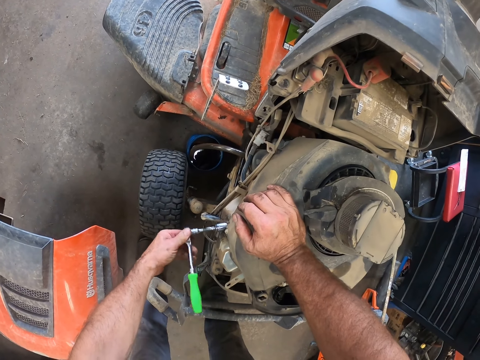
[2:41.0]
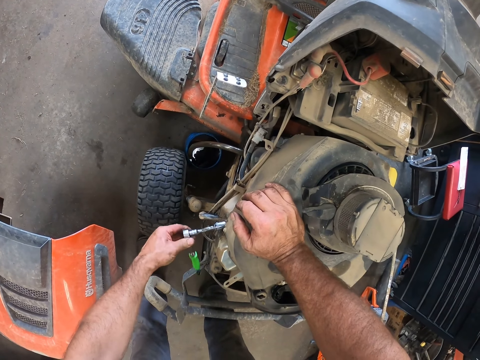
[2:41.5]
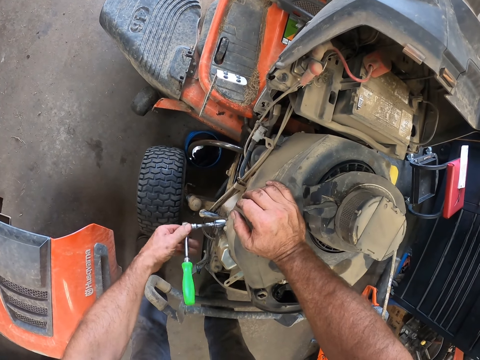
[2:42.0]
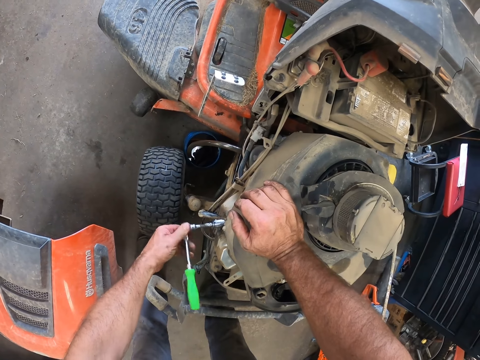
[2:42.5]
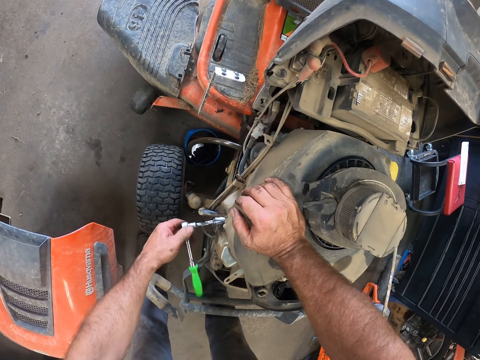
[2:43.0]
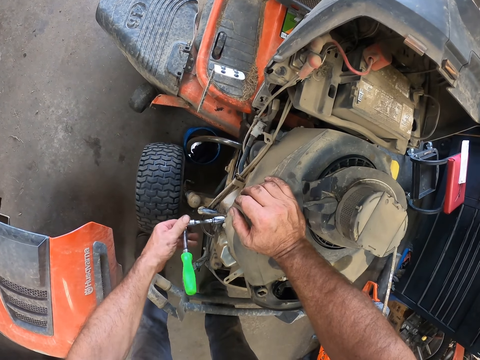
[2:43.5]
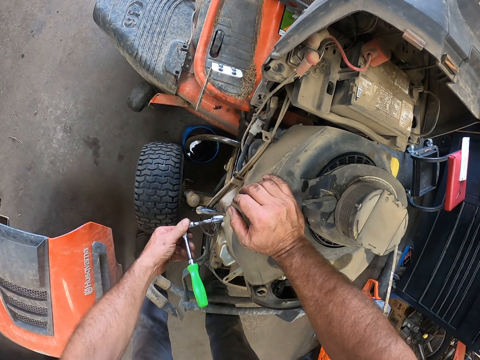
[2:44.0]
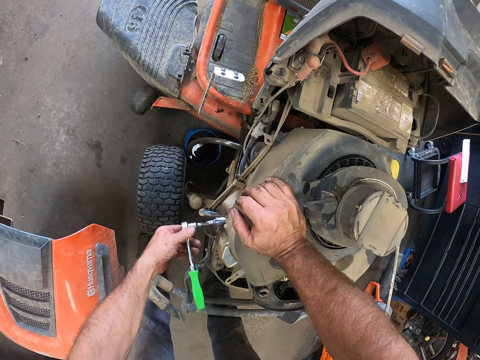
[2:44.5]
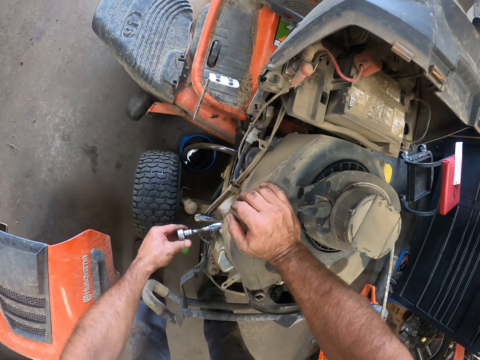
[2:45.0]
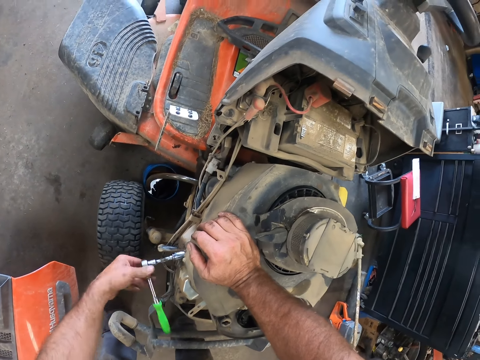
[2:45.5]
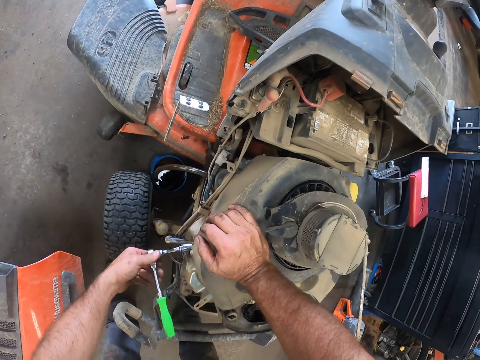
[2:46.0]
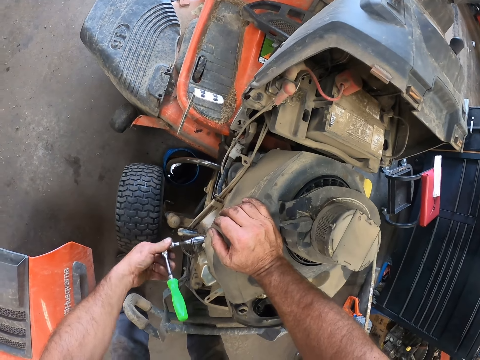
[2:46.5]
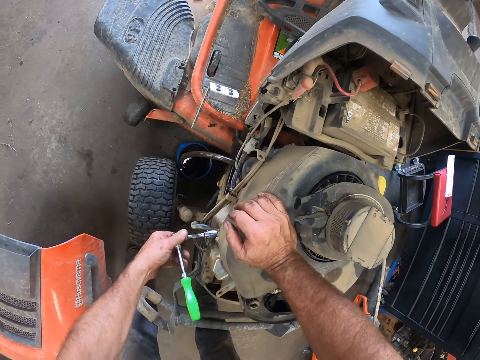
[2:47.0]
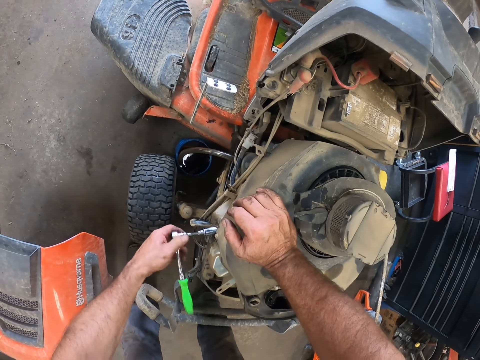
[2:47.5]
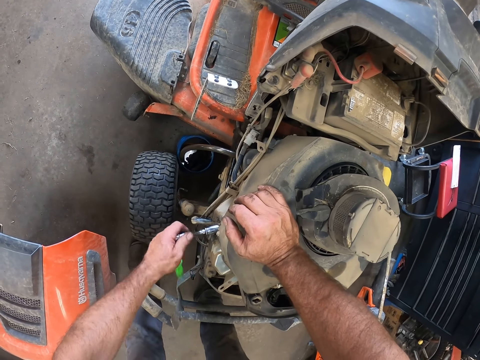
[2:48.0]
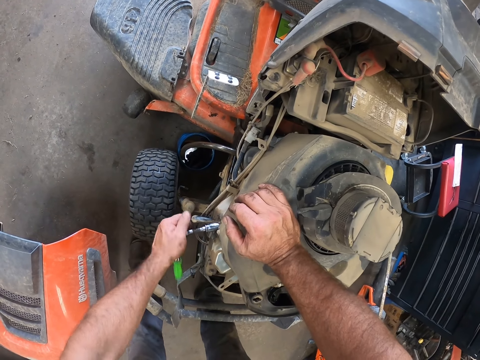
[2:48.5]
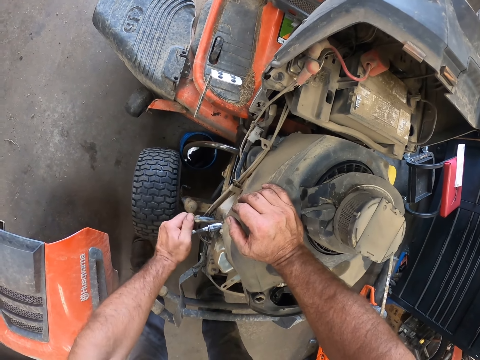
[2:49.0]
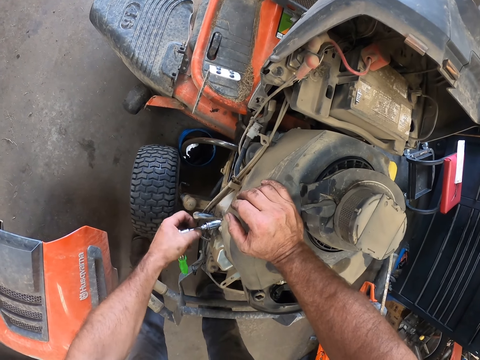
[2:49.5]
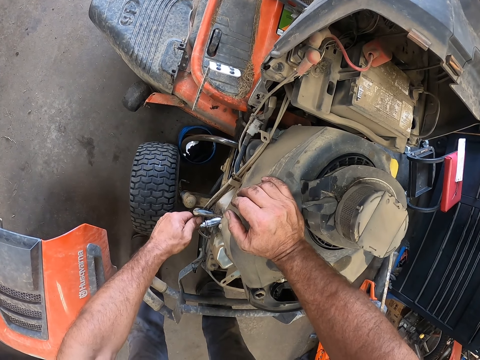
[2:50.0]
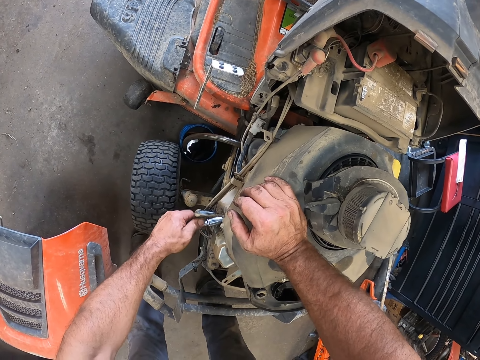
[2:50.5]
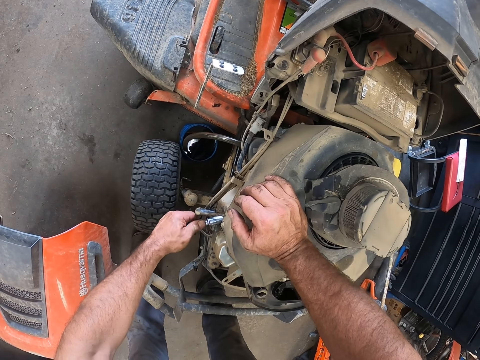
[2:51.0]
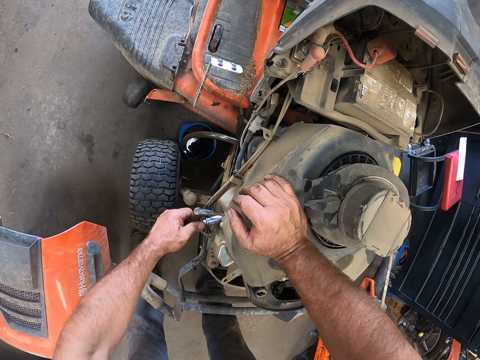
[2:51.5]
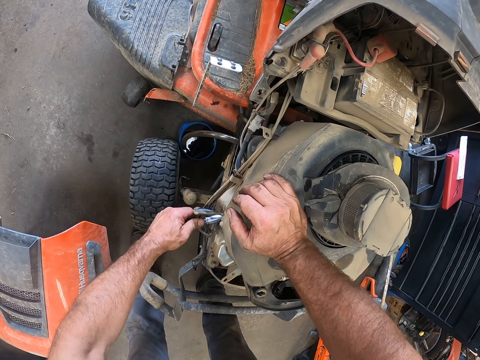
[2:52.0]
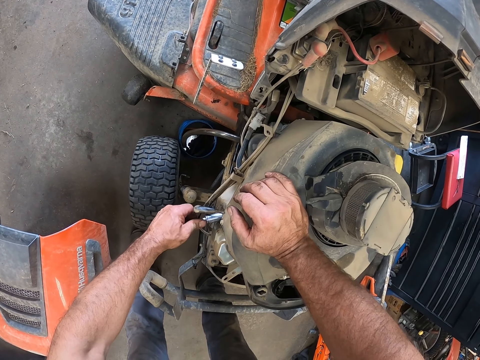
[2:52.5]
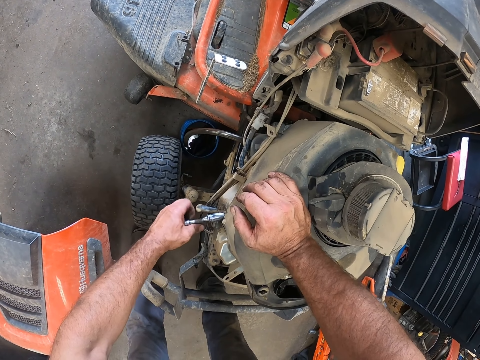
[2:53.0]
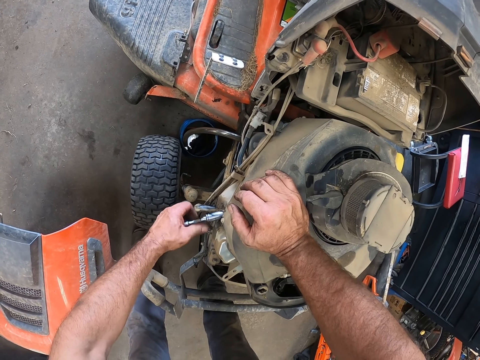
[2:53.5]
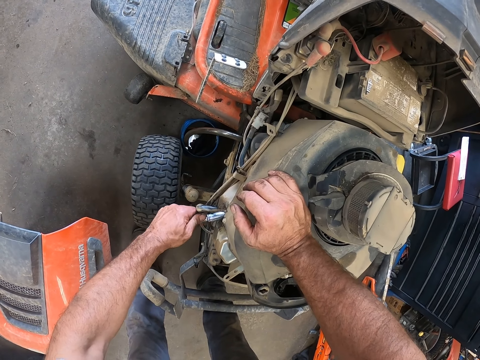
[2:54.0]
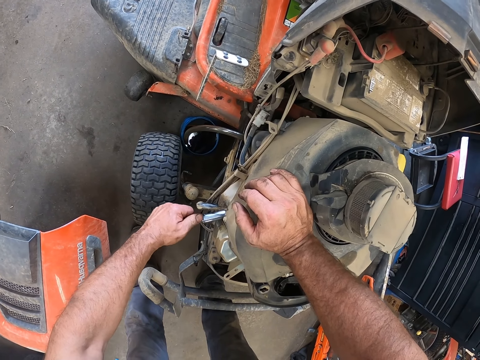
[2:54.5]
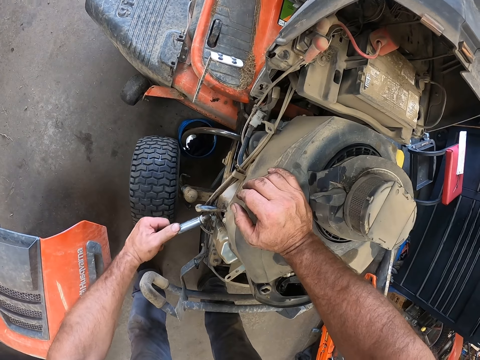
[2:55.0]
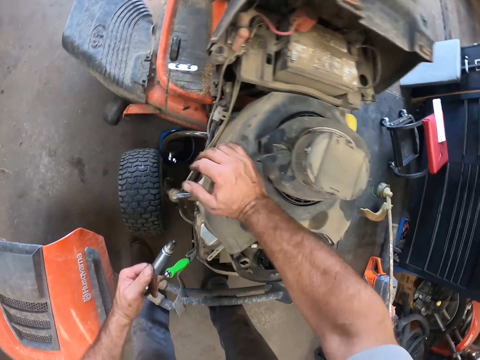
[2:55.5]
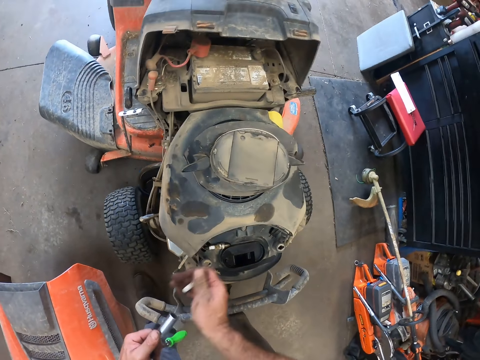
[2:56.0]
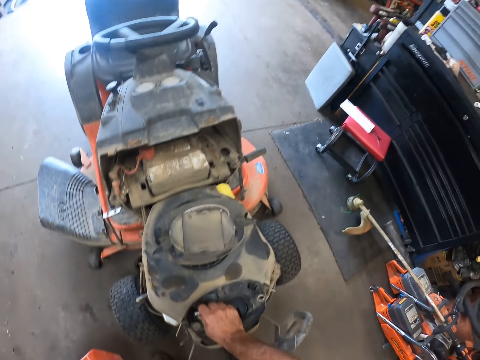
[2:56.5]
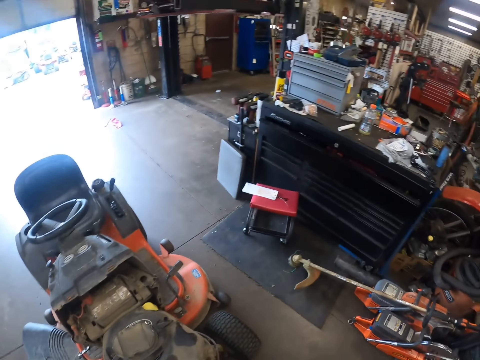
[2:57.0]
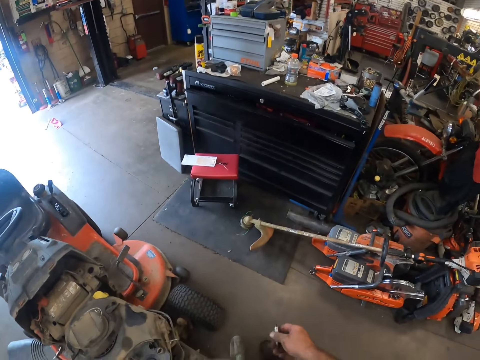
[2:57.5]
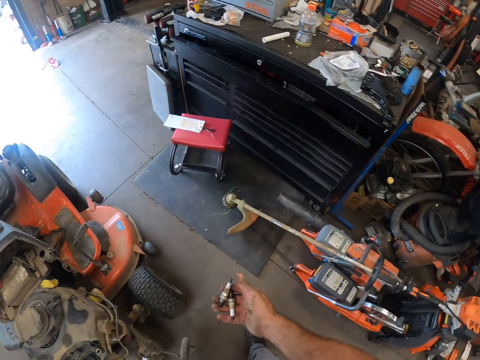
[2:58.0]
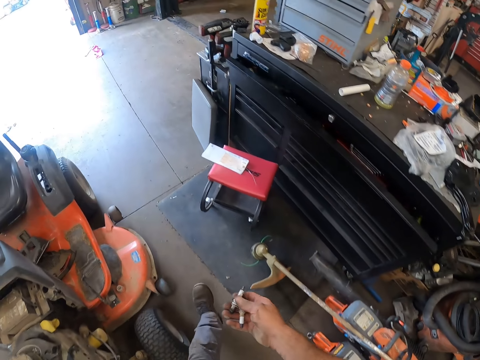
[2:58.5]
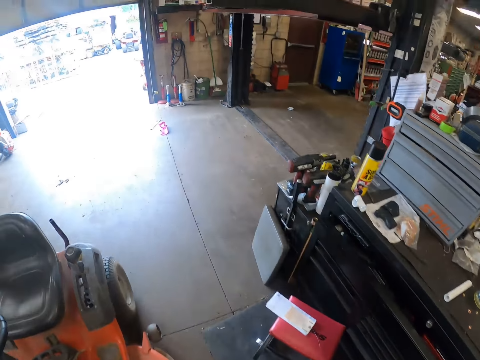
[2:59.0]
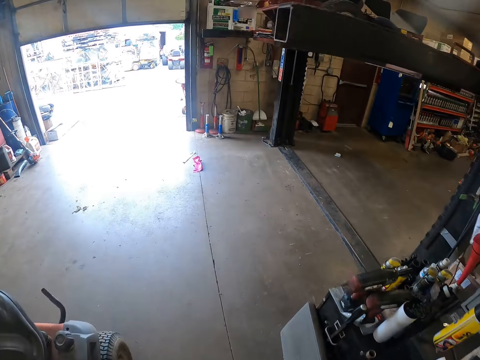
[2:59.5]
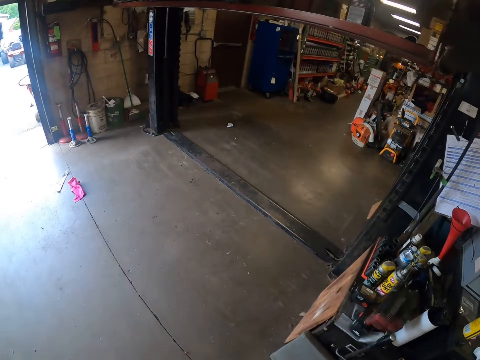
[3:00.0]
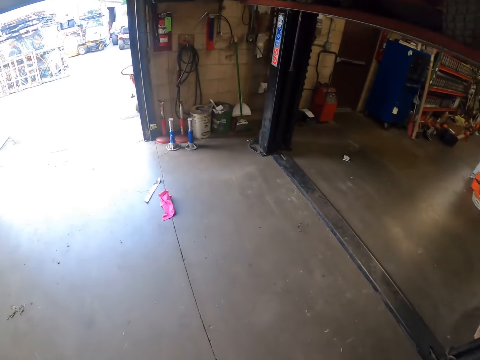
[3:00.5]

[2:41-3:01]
The camera wearer removes the plug from an engine. He removes the spark plug from the socket wrench with his right hand. He picks the other spark plug from the top of the engine assembly with his right hand. He turns to the right. He looks at the plugs on his hand. He walks forward.

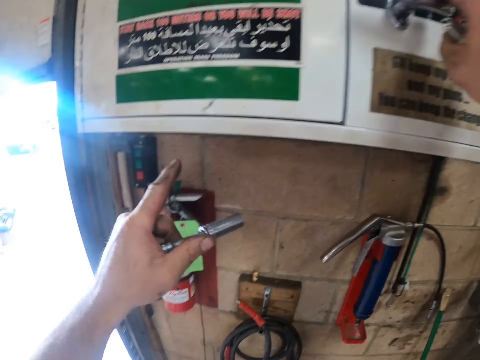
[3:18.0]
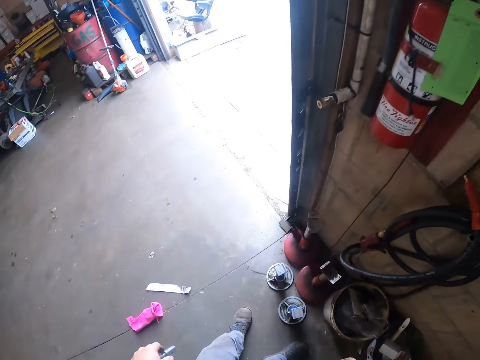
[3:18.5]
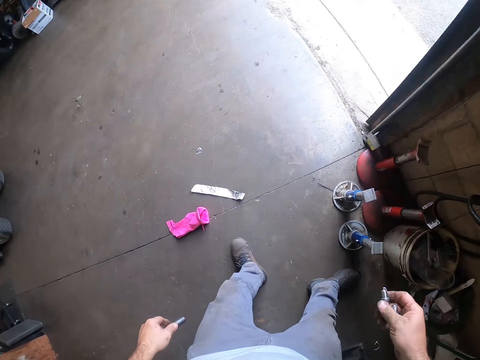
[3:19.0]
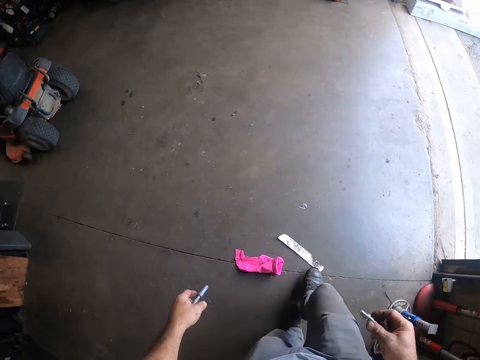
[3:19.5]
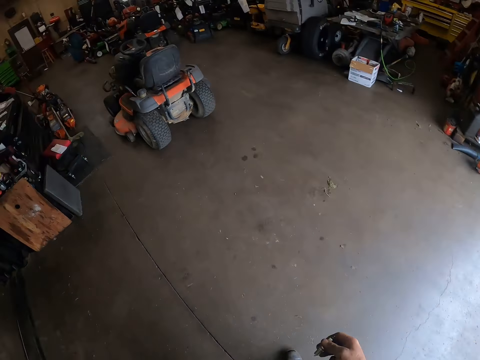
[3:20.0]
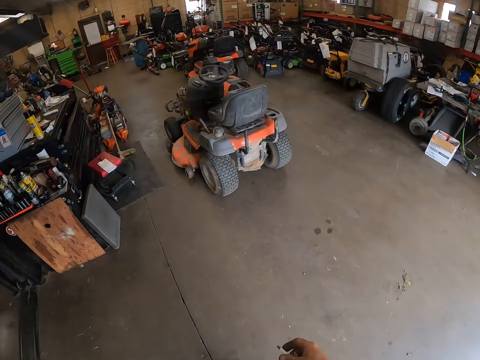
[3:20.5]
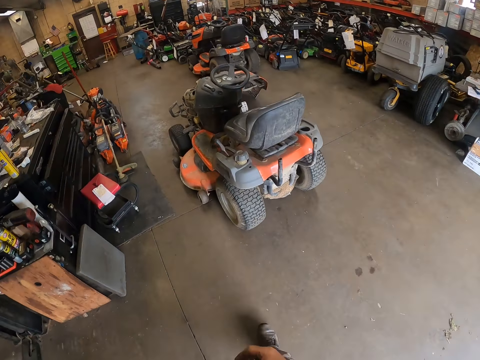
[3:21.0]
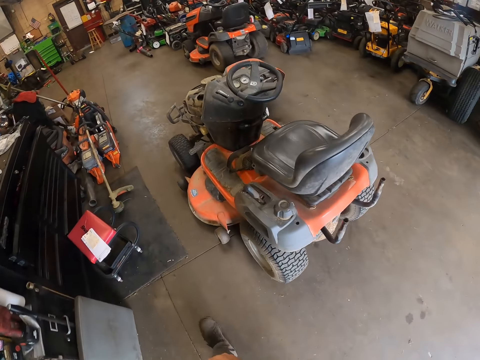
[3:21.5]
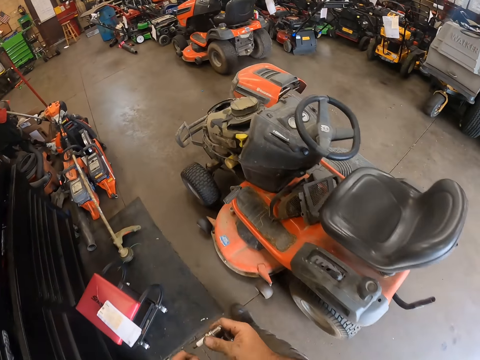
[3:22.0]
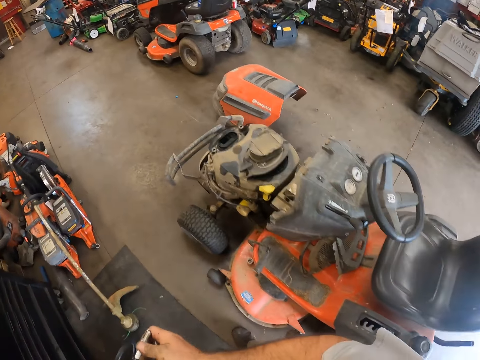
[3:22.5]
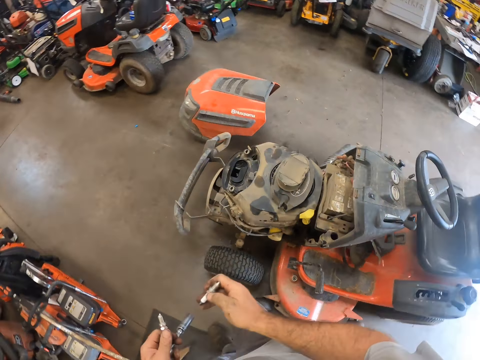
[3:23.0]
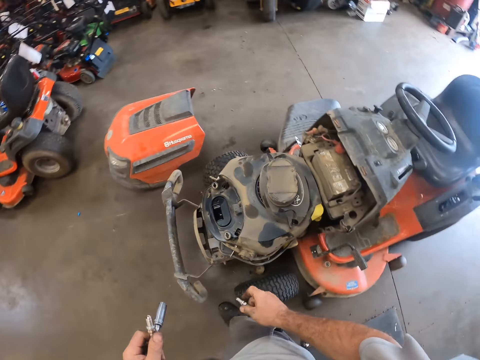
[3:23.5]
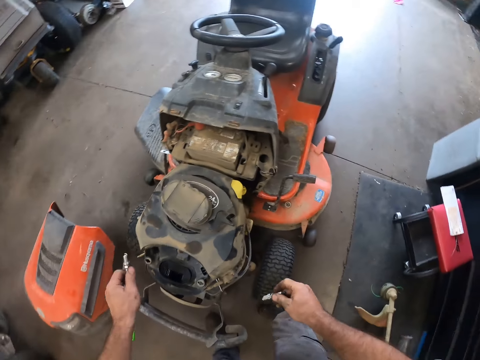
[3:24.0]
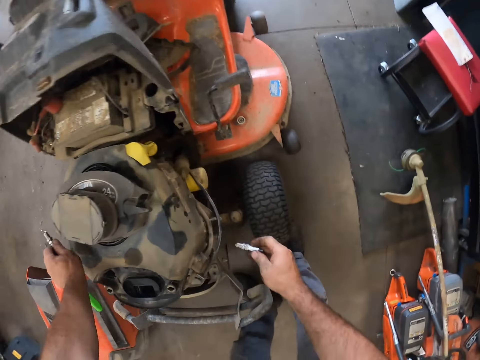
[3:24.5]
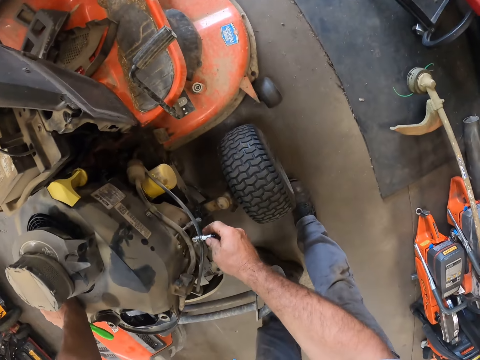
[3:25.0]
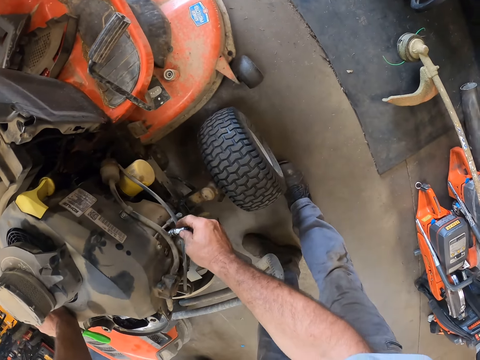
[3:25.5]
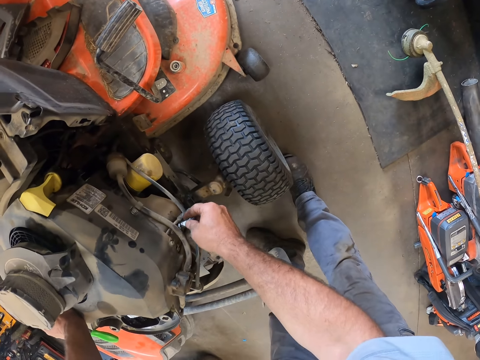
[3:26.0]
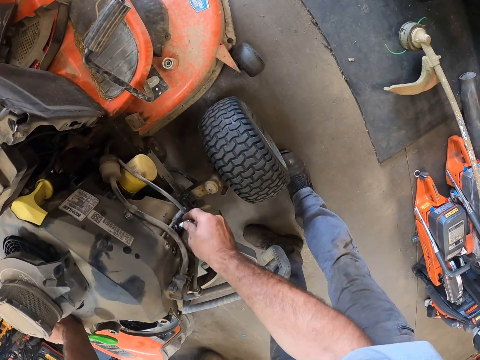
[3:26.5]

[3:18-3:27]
The camera wearer turns to the left. He walks towards the riding mower. He holds a plug with his right hand. He places his left hand on the engine assembly. He fixes the spark plug into the engine assembly with his right hand.
